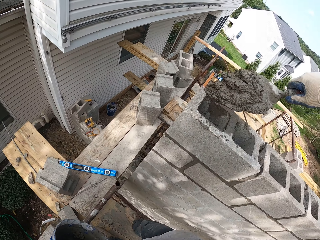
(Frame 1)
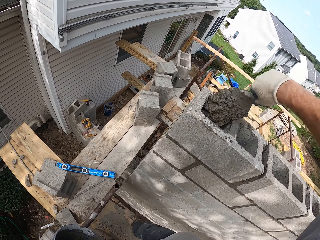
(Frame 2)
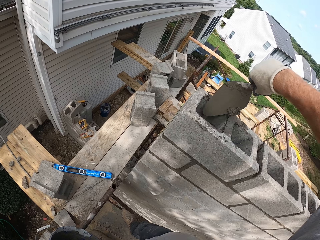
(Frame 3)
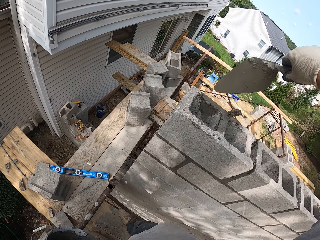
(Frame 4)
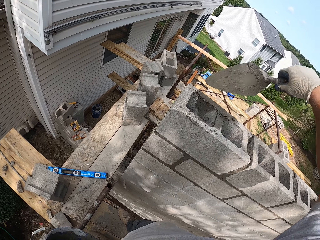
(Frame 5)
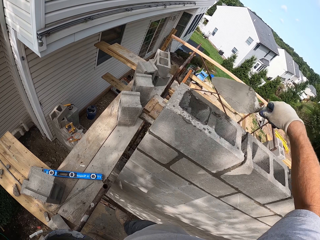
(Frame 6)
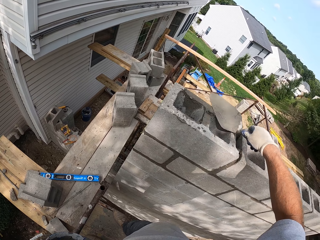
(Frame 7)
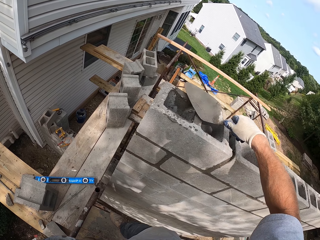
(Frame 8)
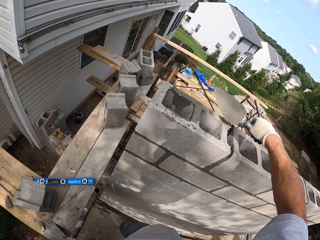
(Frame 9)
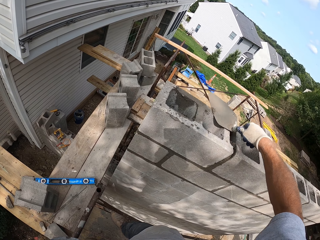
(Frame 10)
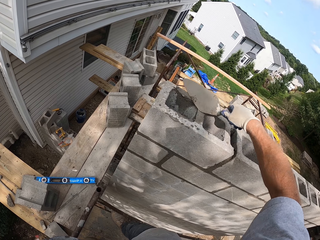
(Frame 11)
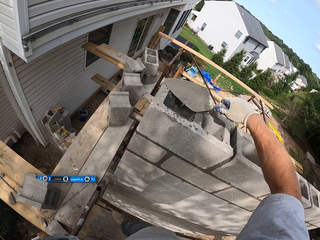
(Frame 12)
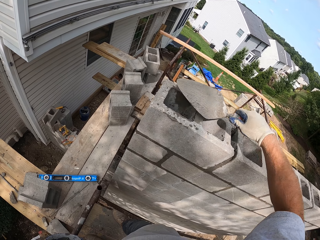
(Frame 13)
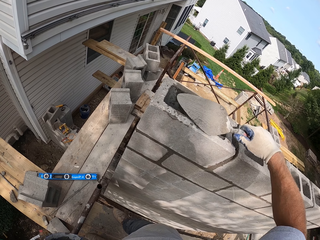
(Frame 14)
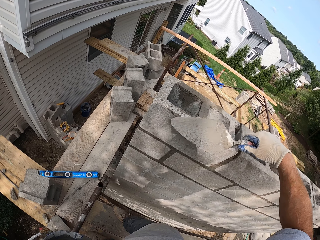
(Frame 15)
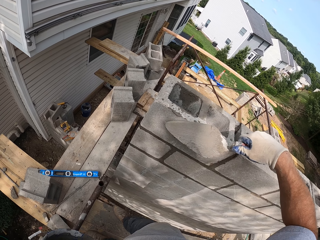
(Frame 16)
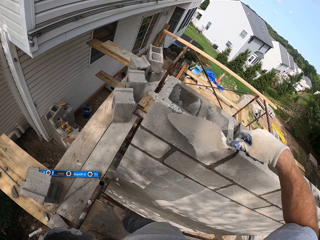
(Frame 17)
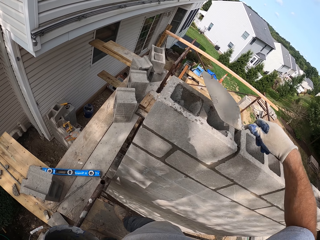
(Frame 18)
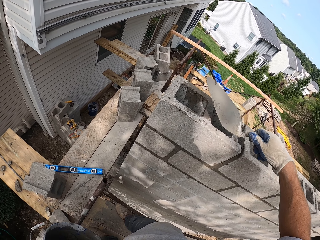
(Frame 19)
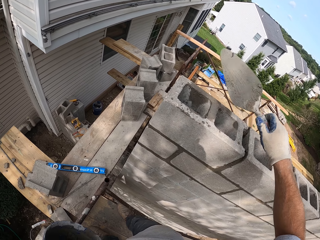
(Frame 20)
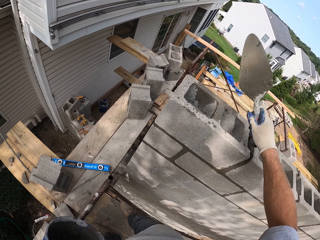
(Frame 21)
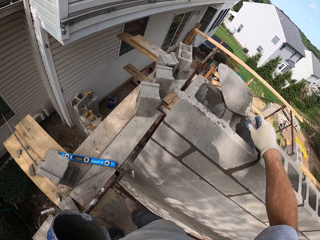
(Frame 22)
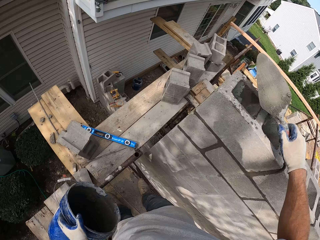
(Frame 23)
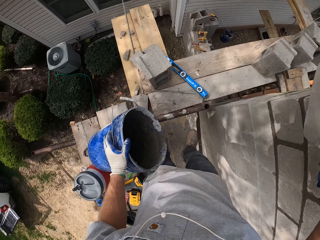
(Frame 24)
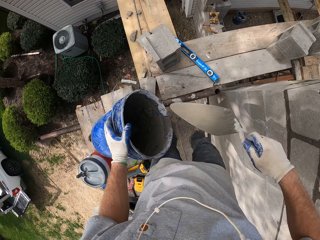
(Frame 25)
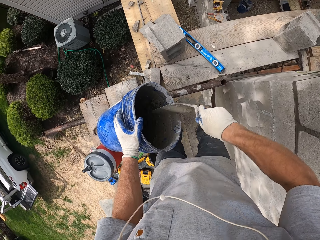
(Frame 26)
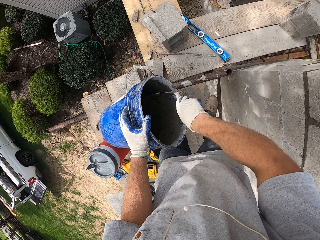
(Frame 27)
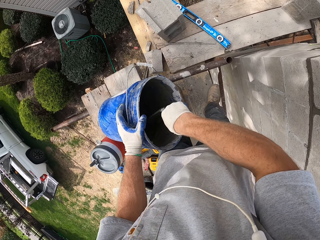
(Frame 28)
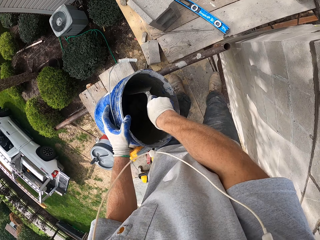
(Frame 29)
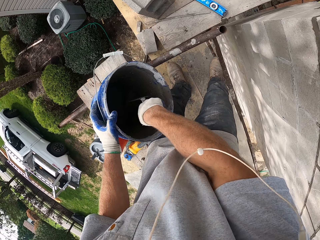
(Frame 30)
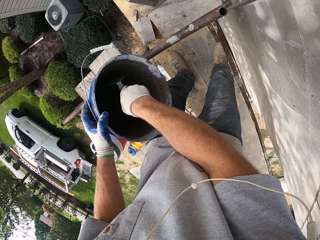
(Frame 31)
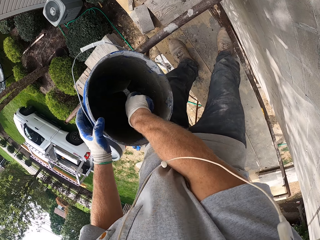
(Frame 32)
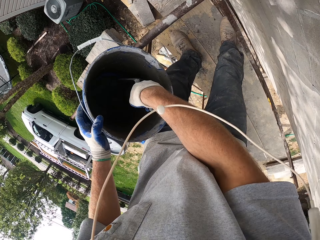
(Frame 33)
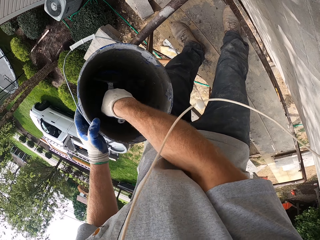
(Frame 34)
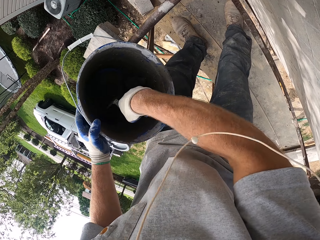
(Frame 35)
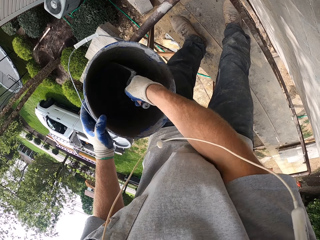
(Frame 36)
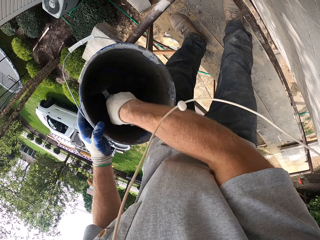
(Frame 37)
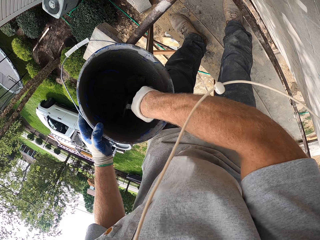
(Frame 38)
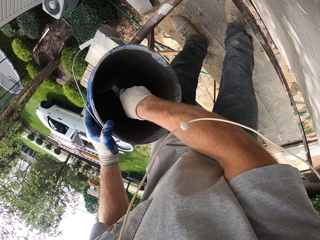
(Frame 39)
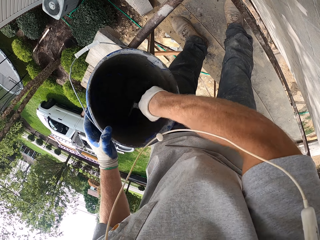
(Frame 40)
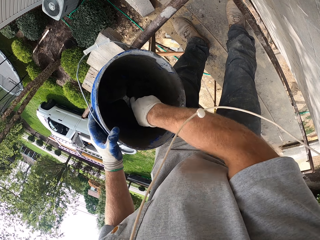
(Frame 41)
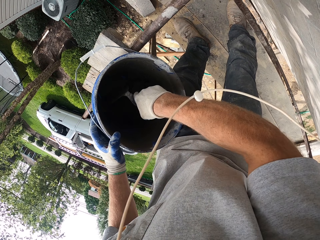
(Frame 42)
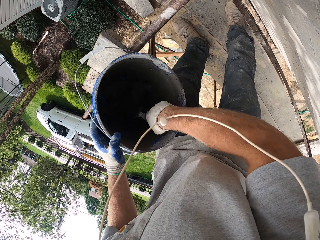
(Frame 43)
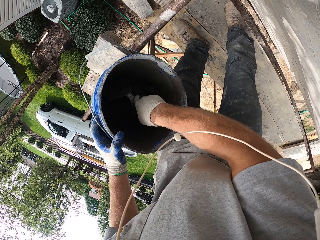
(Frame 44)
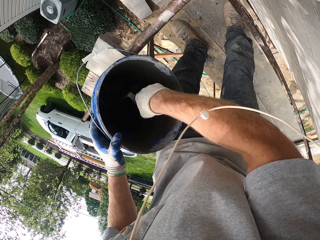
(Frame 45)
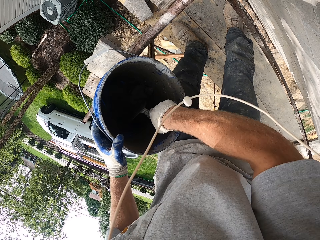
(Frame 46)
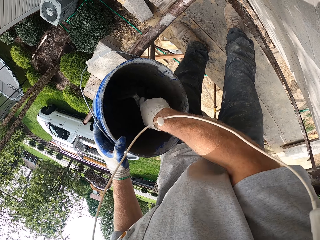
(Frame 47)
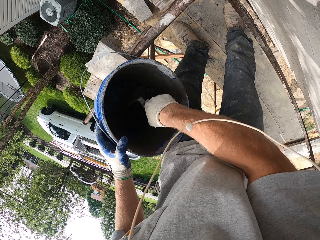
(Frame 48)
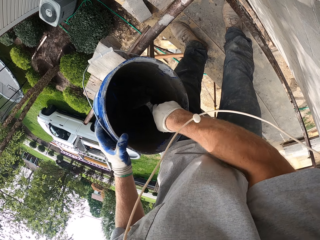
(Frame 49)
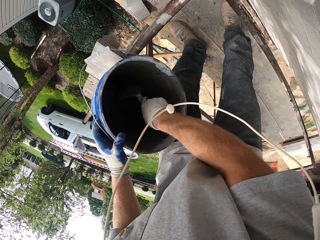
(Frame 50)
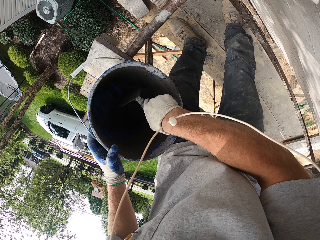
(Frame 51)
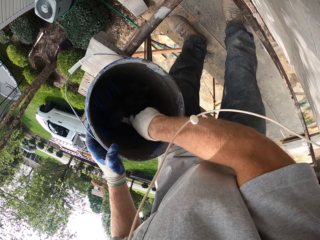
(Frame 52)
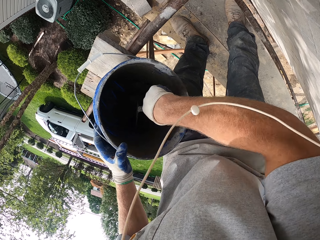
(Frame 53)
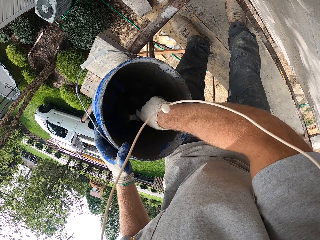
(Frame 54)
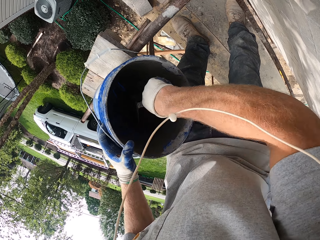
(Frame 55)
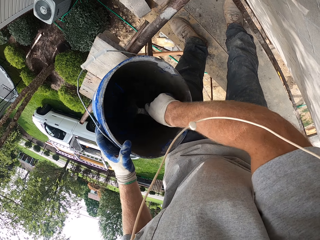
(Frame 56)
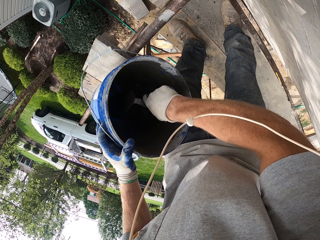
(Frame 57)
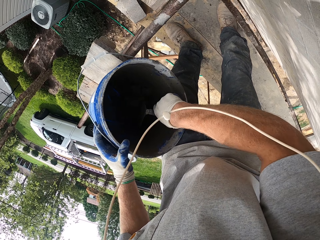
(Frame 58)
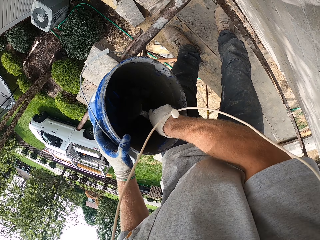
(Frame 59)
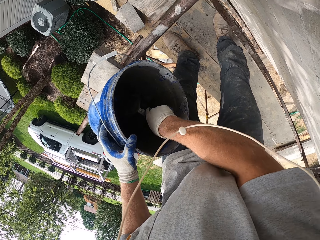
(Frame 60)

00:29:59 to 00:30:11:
The camera wearer pours the cement into the block hole. They scoop mortar.

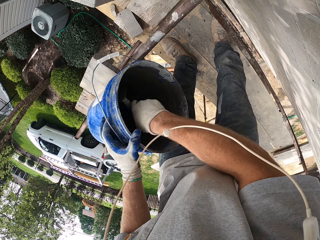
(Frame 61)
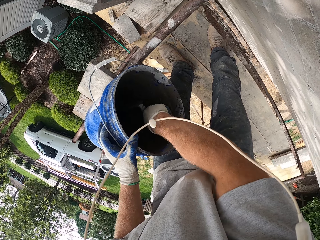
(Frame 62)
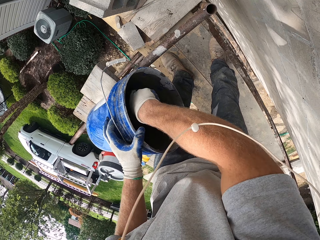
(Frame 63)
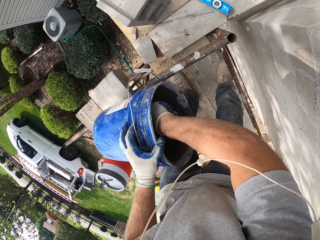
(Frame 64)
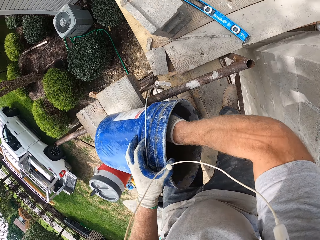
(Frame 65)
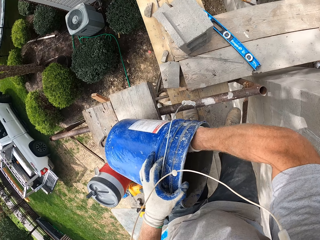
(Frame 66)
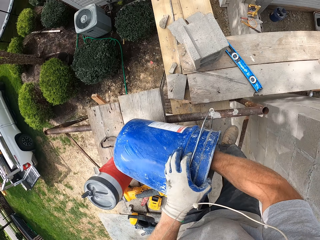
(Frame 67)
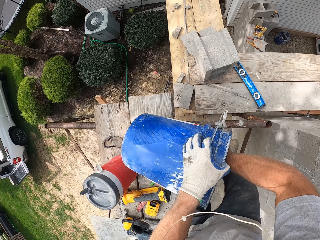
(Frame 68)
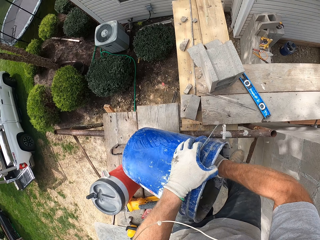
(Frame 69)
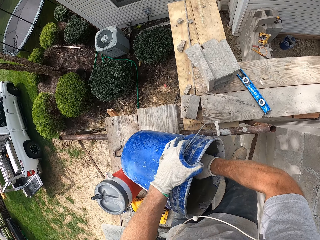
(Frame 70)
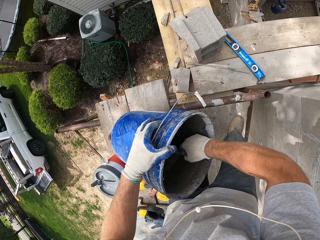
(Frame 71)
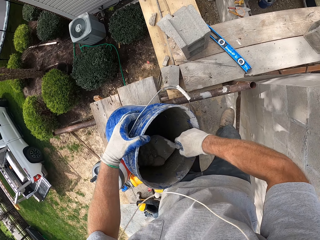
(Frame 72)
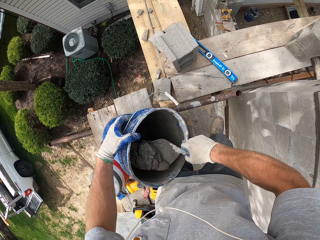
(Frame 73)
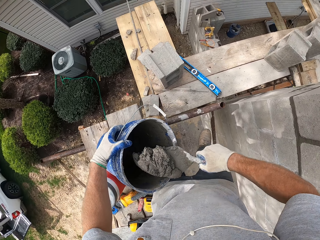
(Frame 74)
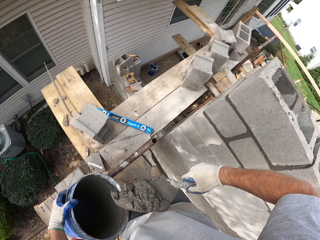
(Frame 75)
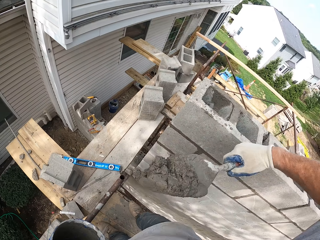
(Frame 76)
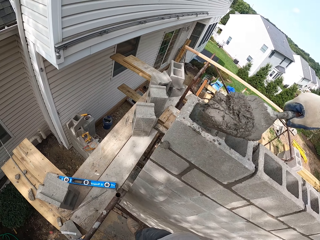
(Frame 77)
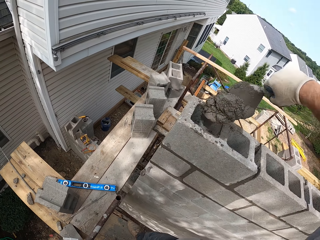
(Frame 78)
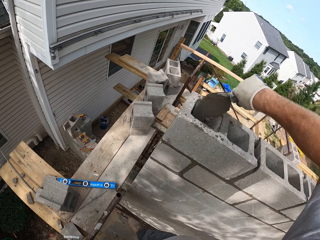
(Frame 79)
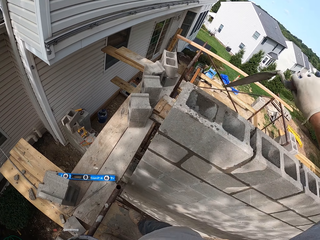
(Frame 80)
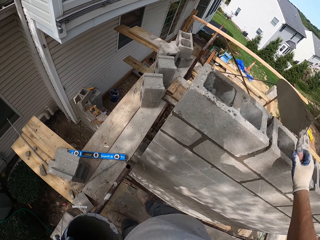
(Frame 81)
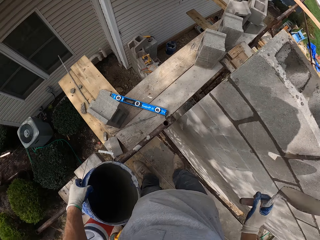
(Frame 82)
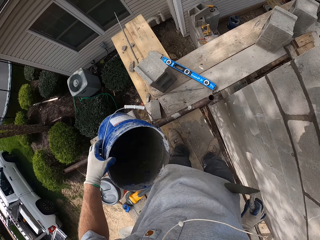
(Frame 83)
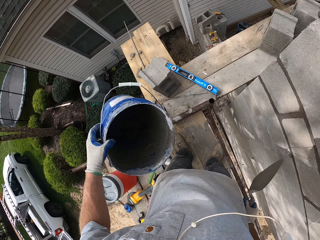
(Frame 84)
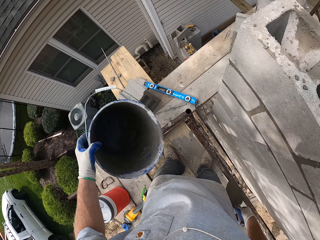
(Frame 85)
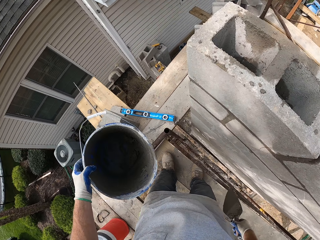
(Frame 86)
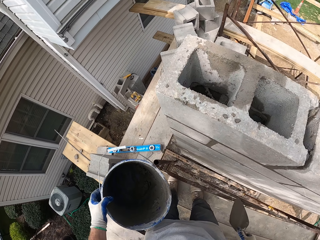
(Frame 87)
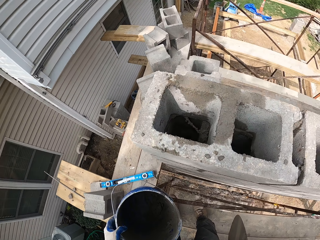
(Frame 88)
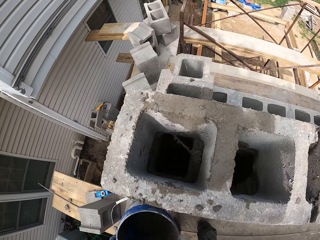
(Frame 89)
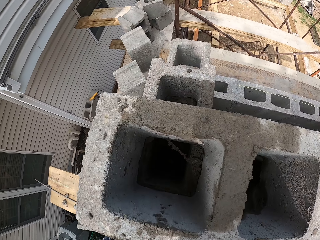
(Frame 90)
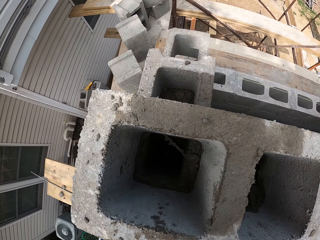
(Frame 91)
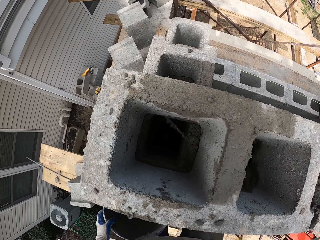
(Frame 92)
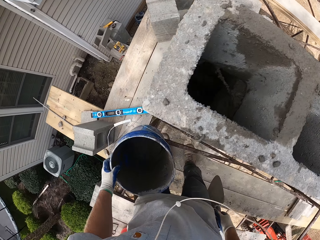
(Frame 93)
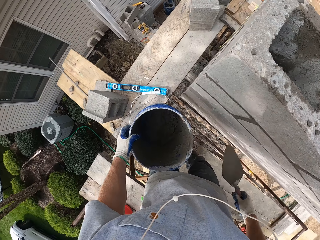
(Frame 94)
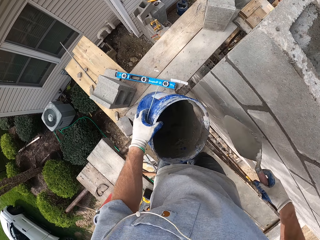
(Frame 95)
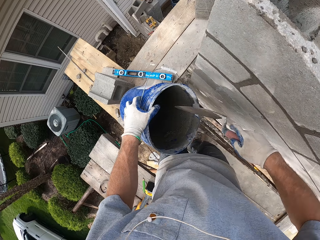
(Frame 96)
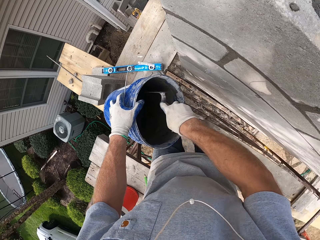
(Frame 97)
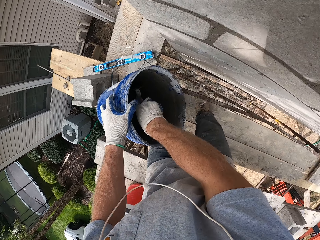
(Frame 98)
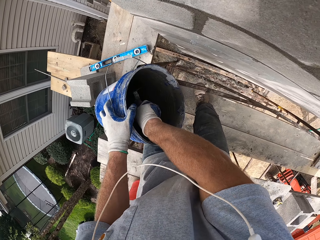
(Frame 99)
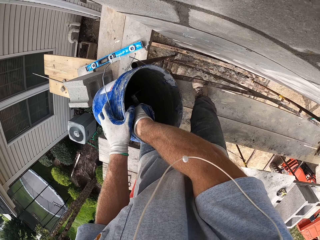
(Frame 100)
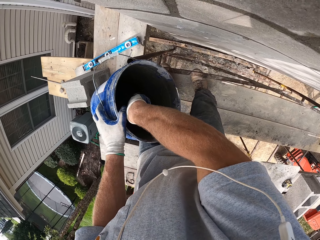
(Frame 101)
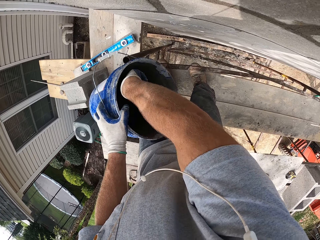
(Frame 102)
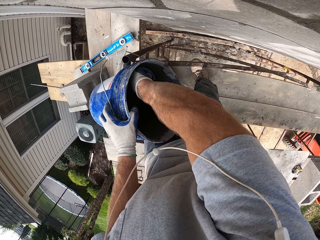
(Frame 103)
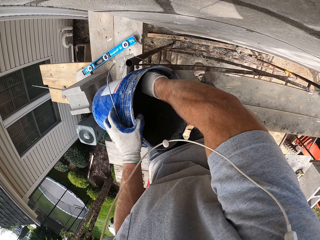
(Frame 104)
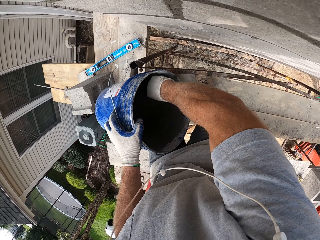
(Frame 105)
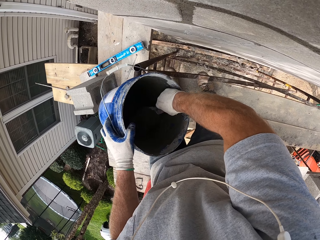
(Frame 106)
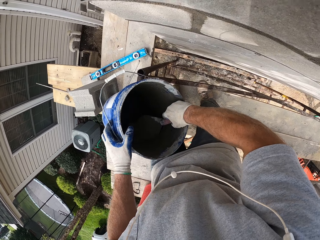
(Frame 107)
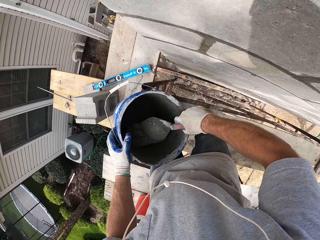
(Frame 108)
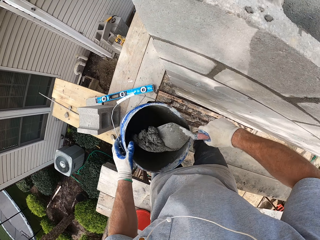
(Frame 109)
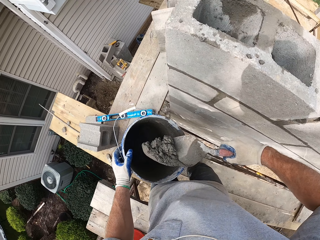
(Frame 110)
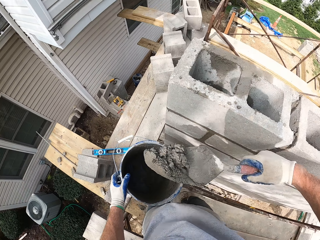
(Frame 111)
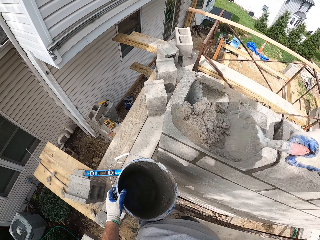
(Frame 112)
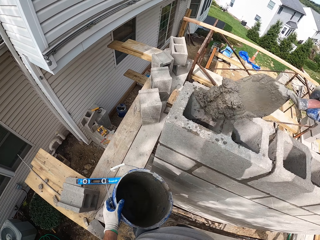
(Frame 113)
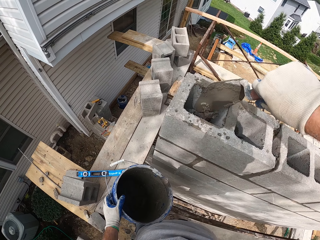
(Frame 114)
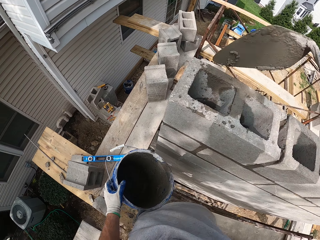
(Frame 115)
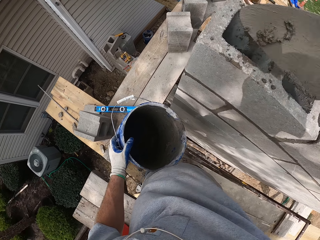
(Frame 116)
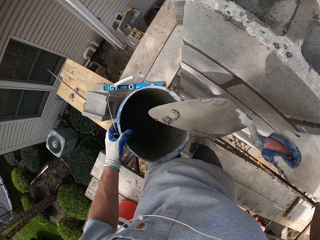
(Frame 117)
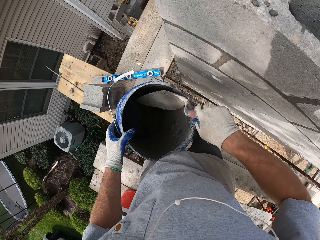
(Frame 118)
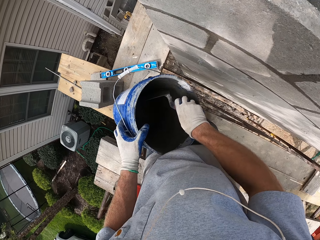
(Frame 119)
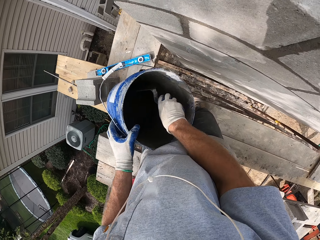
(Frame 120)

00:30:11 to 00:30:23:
The camera wearer puts mortar in the bricks. They scoop mortar. They put mortar in the bricks.
